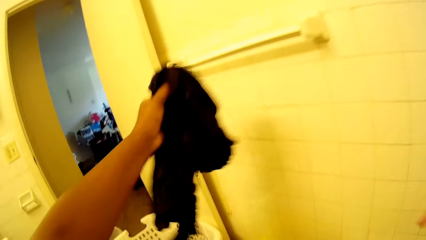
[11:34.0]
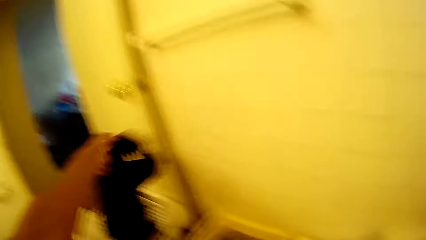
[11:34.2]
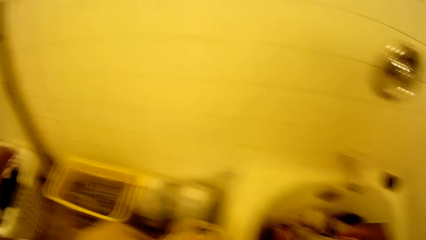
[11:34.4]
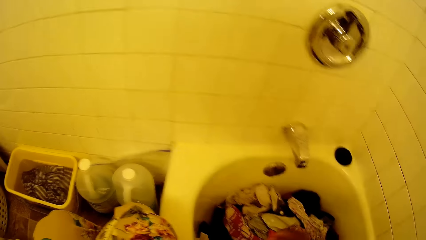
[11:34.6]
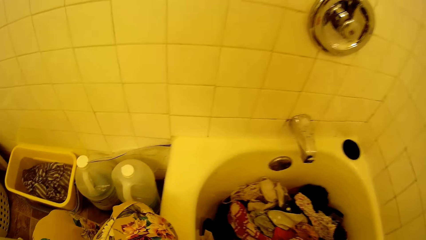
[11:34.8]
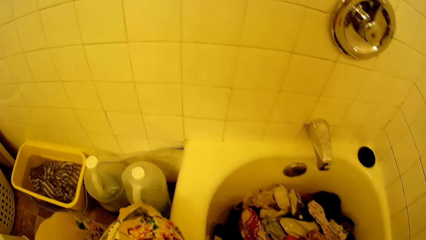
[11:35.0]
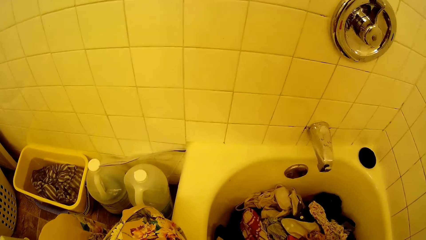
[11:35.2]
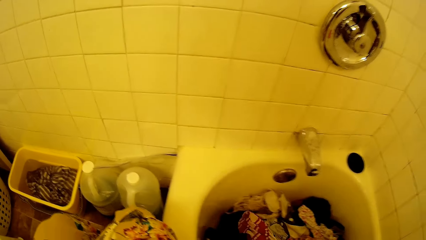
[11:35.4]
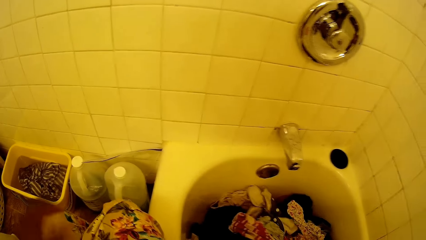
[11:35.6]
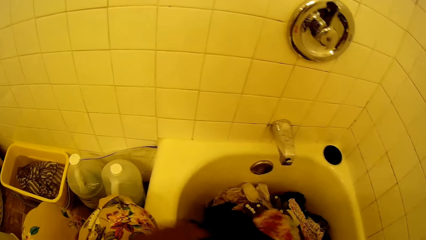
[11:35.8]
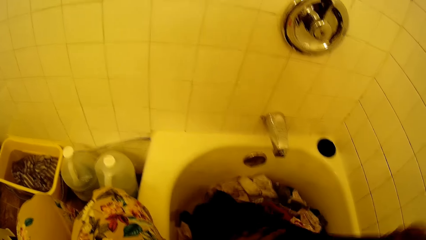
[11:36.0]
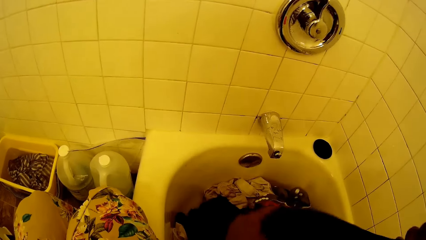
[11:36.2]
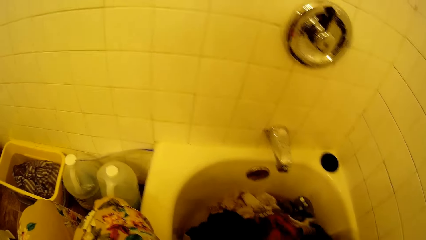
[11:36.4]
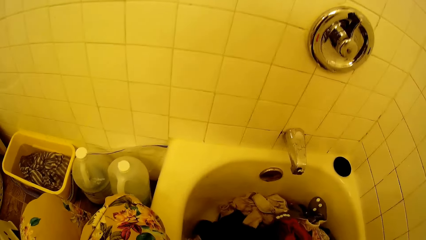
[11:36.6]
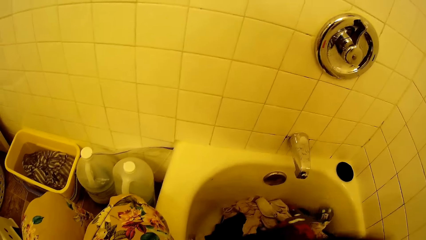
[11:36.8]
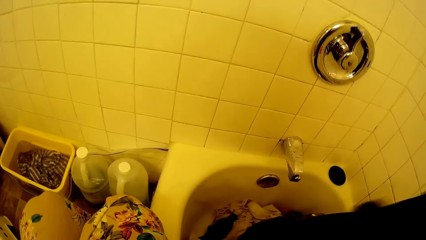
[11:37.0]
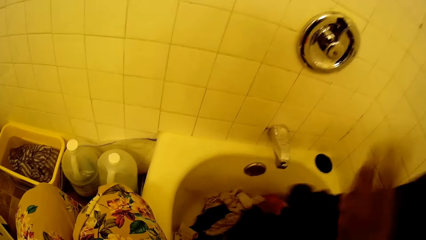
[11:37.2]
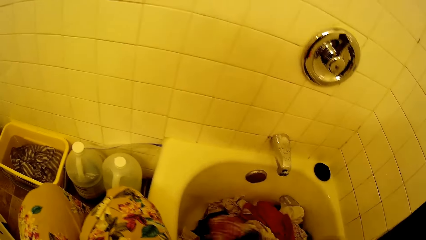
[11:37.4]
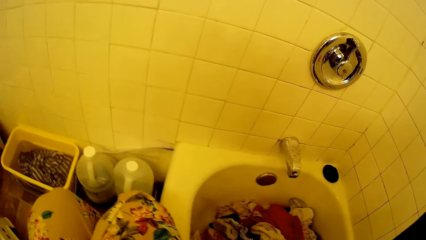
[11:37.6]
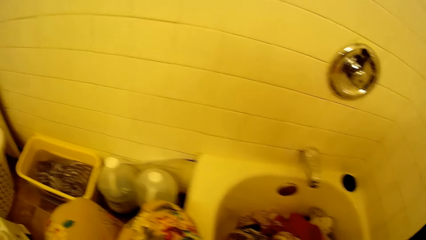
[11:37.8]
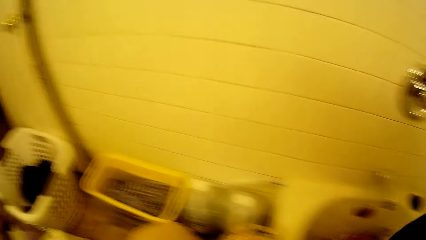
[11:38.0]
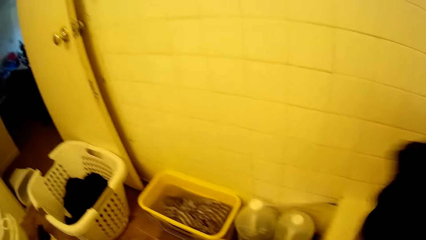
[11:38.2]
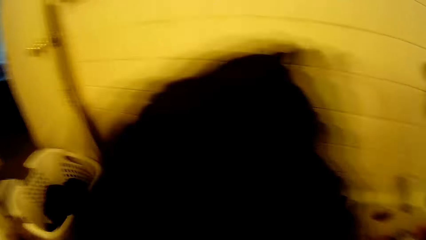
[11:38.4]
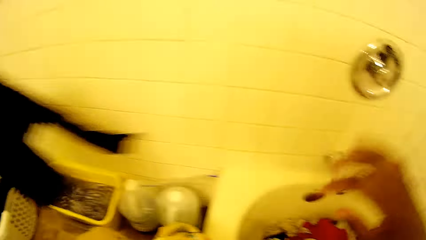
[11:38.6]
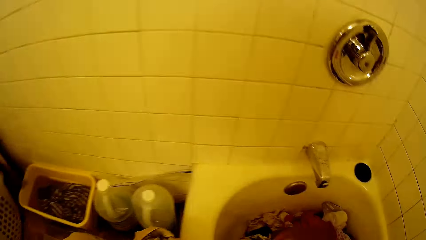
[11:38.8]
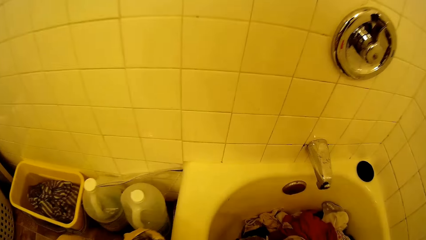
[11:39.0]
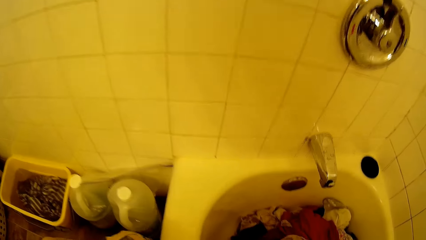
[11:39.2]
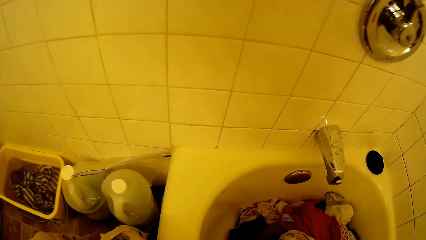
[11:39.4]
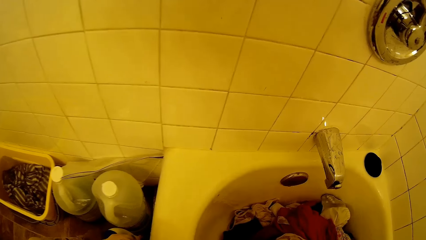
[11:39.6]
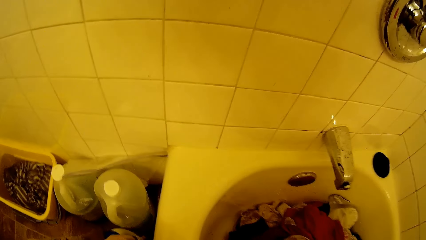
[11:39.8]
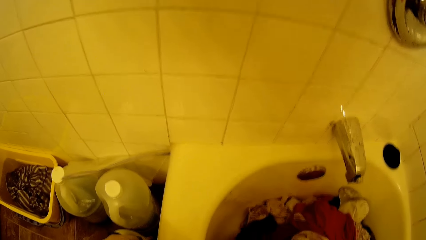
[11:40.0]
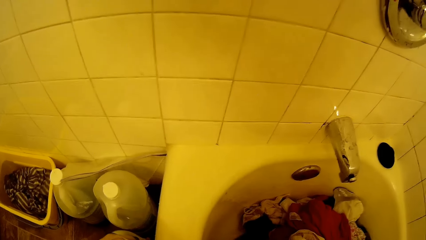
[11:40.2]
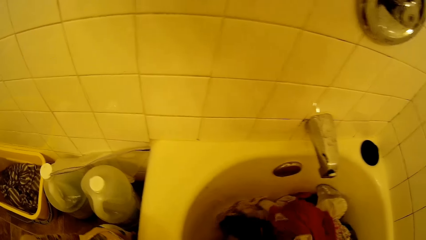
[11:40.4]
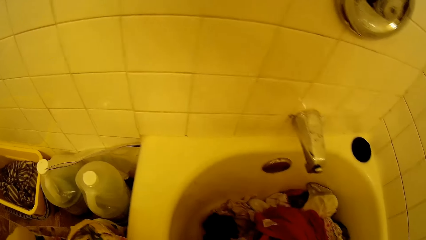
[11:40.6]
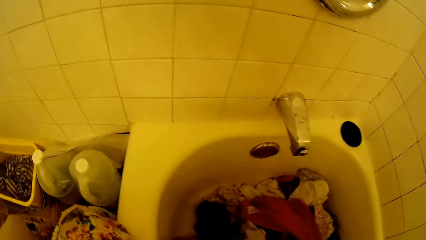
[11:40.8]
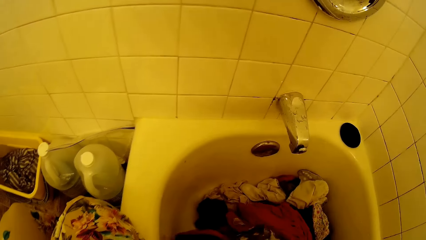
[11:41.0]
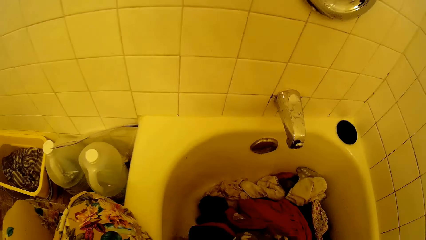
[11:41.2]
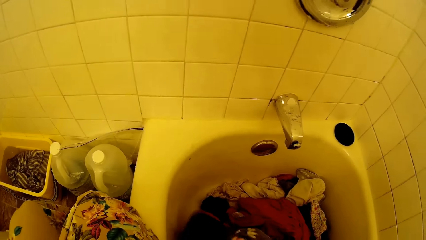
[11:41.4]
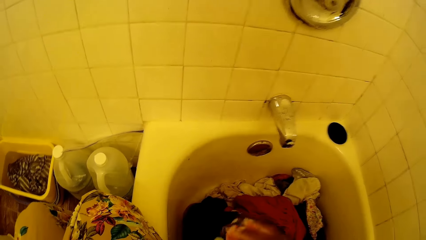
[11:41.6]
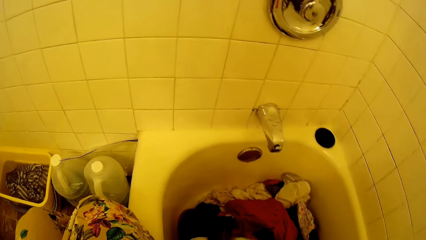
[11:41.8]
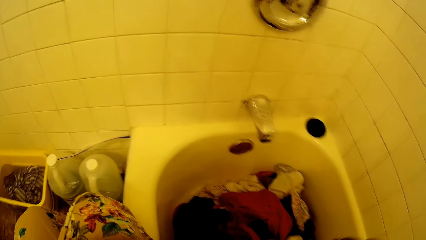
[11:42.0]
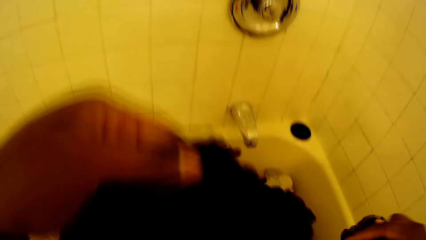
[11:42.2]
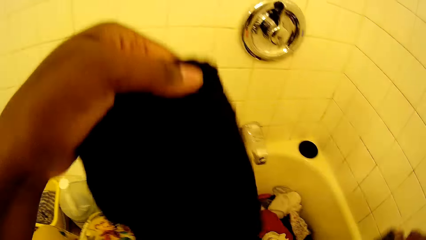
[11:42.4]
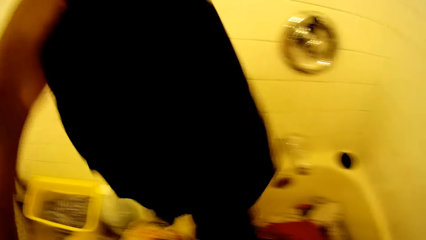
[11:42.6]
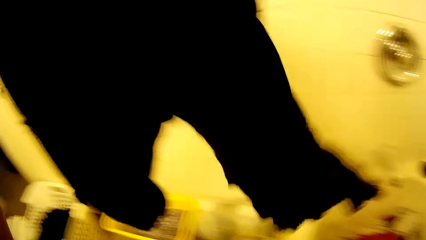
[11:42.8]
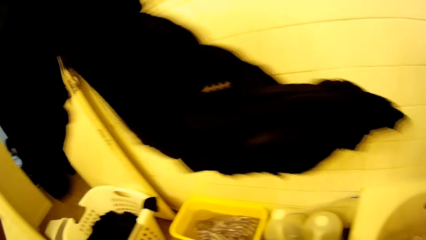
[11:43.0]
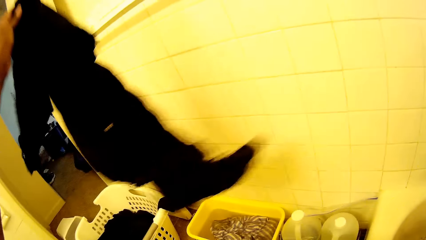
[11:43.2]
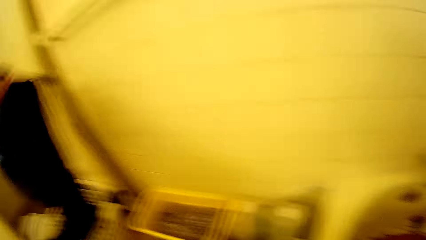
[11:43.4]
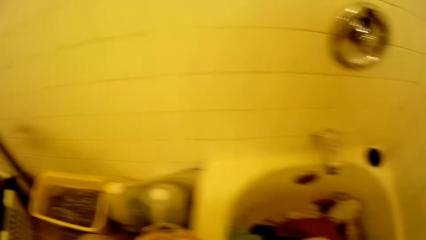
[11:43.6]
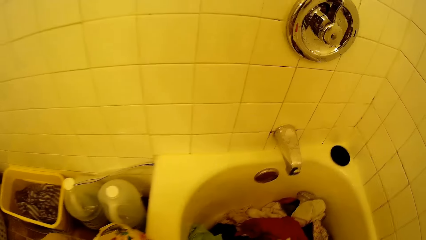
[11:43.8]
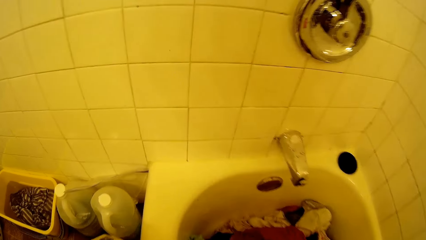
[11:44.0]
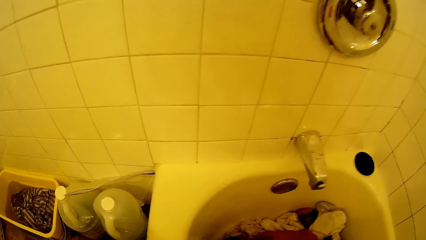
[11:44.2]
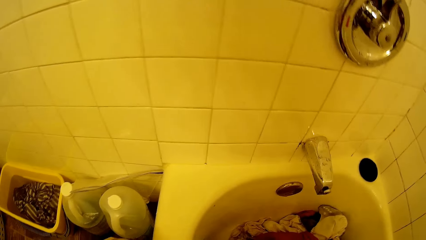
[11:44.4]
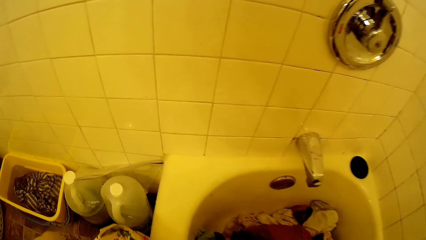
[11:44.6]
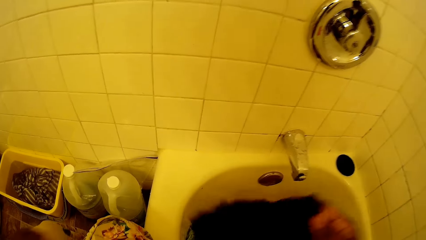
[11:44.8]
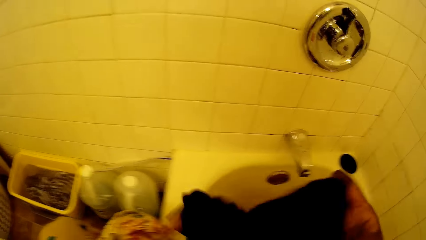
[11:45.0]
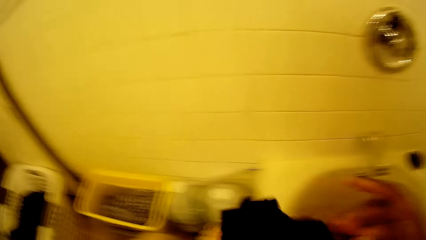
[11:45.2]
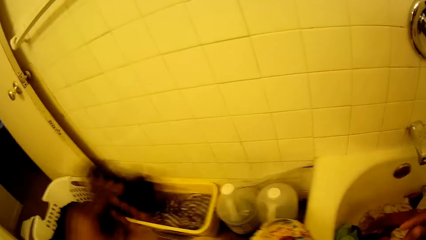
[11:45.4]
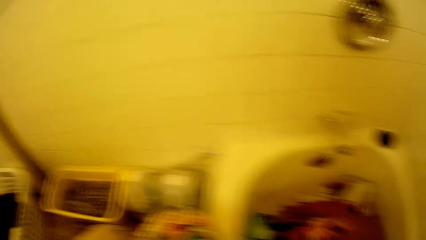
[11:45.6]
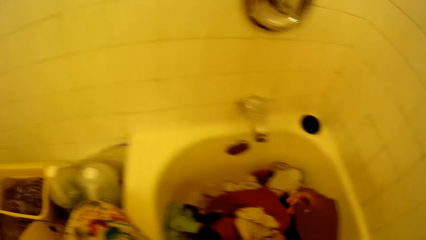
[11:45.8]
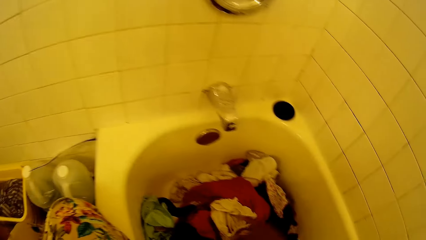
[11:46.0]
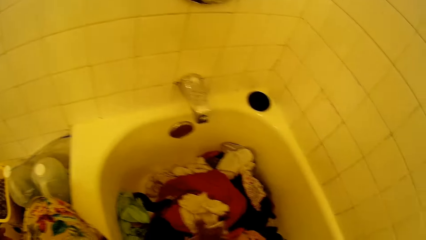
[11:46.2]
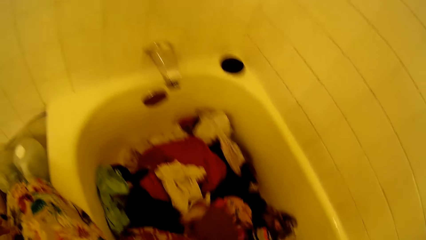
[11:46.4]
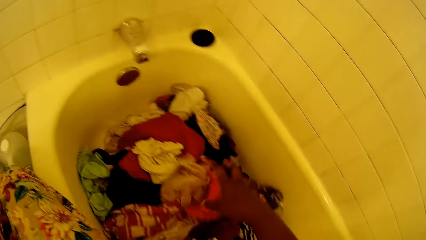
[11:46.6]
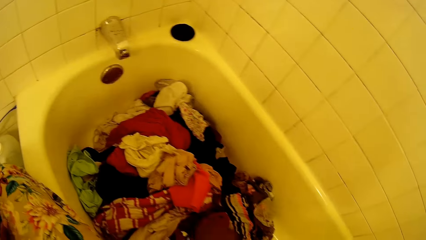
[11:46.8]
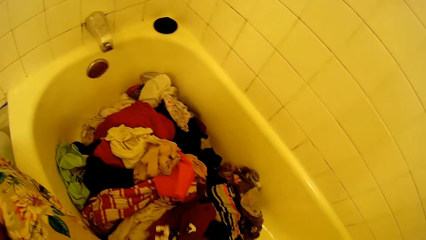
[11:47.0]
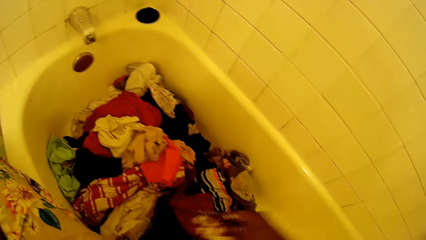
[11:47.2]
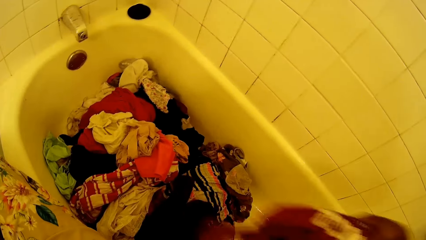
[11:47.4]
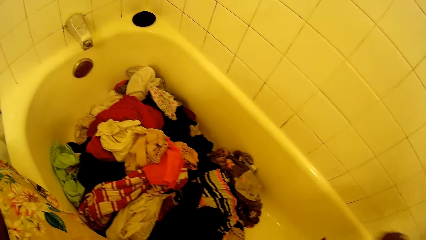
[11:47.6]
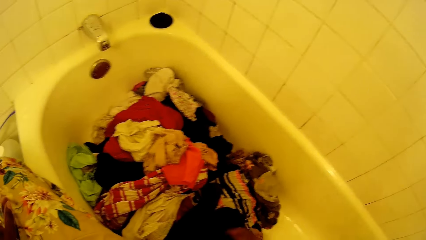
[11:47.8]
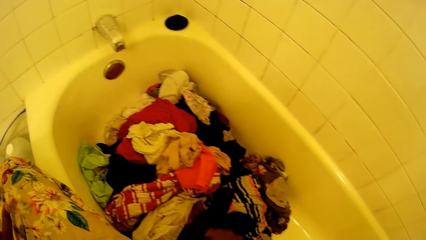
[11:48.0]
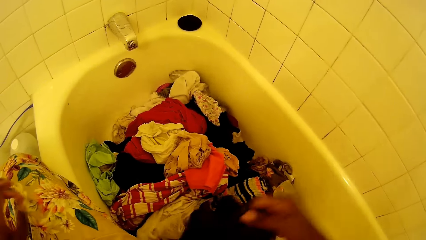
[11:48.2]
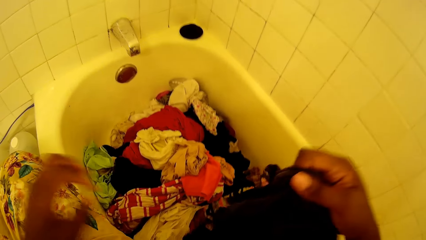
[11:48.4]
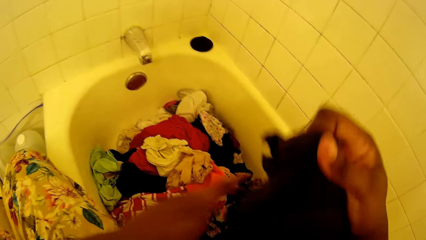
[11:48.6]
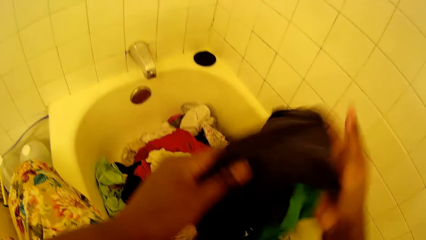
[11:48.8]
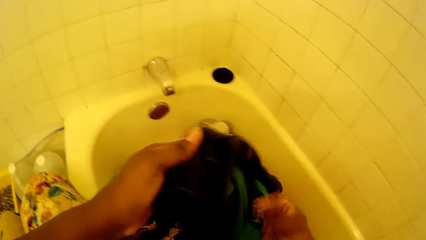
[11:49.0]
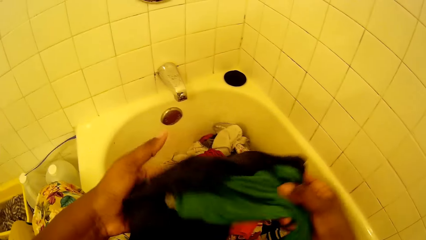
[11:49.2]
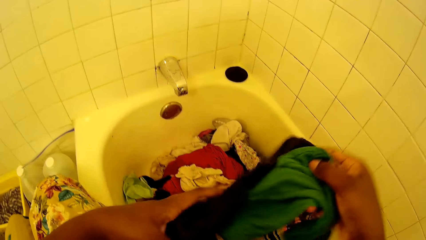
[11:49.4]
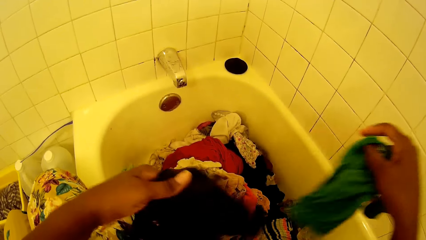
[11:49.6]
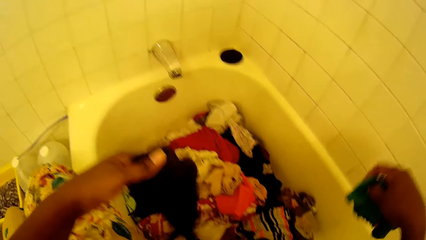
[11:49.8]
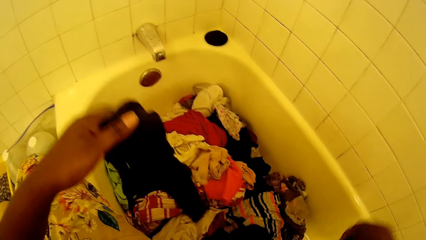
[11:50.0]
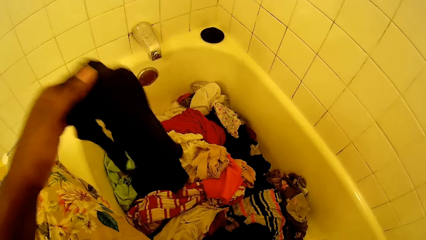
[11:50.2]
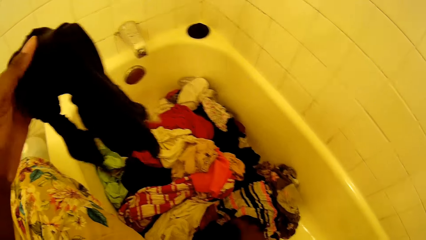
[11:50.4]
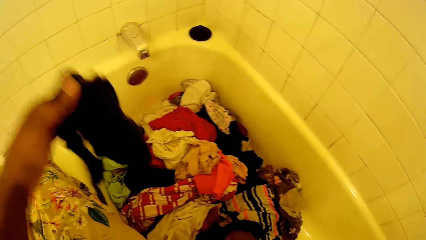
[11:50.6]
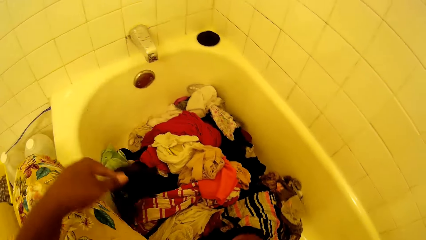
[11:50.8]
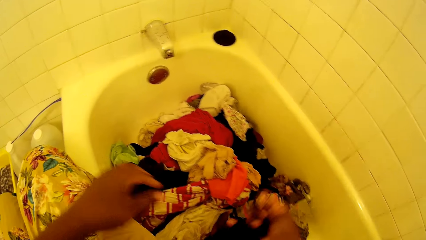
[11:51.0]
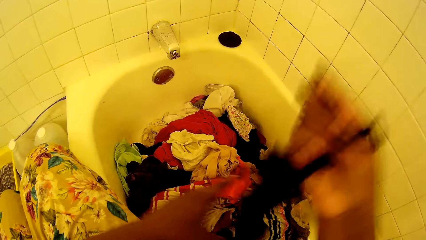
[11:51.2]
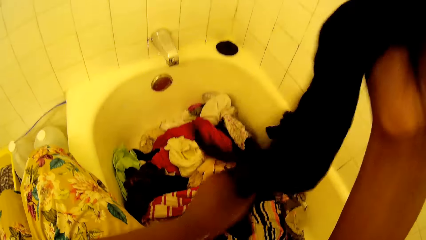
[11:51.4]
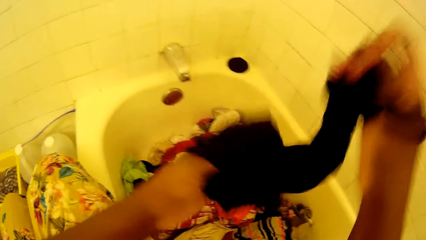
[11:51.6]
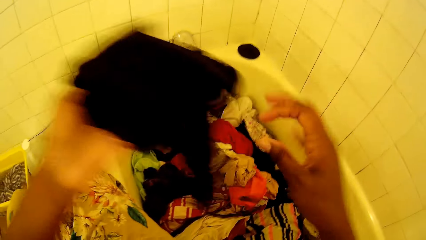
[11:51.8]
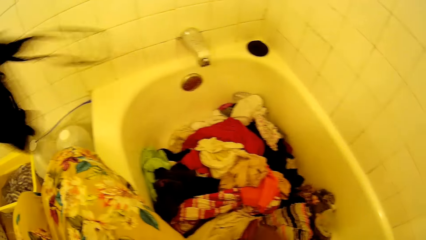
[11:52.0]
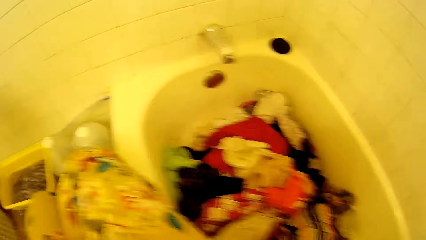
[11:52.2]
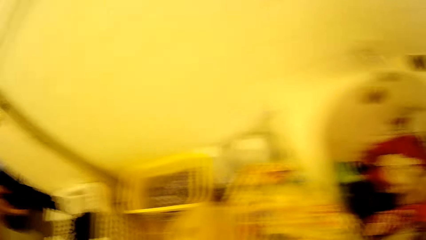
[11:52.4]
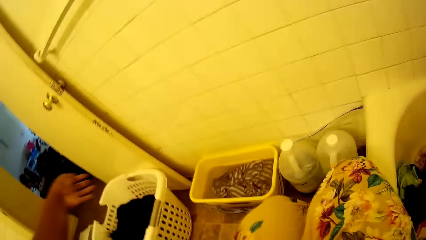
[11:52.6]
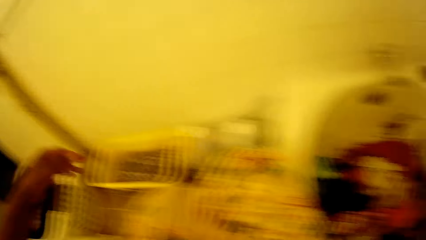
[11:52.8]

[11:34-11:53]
The camera wearer drops the cloth into the laundry basket with her left hand. She picks up a cloth from the bathtub with both hands. She drops the cloth into the laundry basket with her left hand. She picks up a cloth from the bathtub with her left hand. She drops the cloth into the laundry basket with her left hand. She picks up a cloth from the bathtub with her right hand. She drops the cloth into the laundry basket with her left hand. She picks up a cloth from the bathtub with her right hand. She assorts clothes. She drops the cloth into the bathtub with her right hand. She picks up a cloth from the bathtub with her right hand. She touches the cloth with her left hand. She drops the cloth into the bathtub with her right hand. She drops the cloth into the bathtub with her left hand. She picks up a cloth from the bathtub with her right hand. She drops the cloth into the laundry basket with her left hand.
